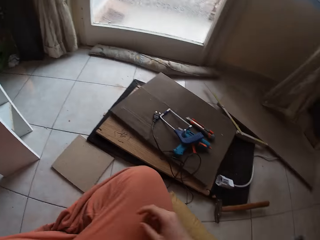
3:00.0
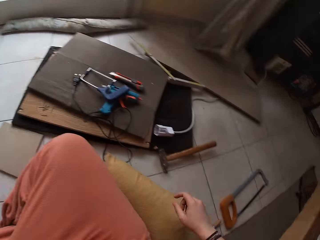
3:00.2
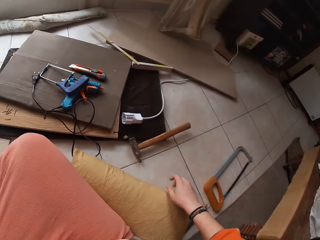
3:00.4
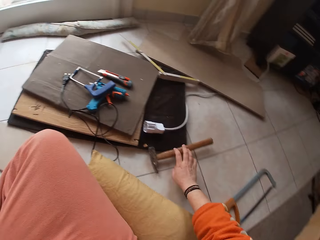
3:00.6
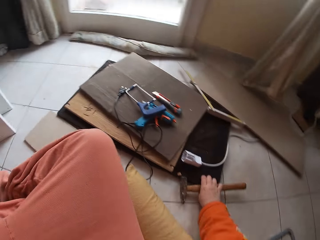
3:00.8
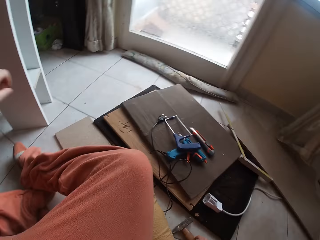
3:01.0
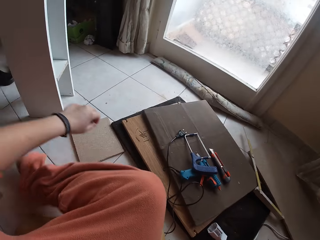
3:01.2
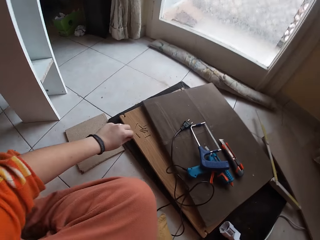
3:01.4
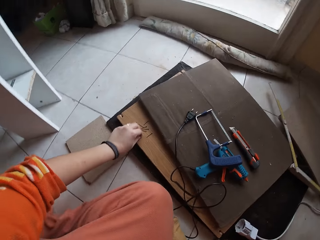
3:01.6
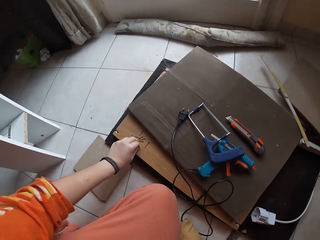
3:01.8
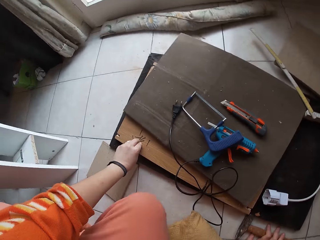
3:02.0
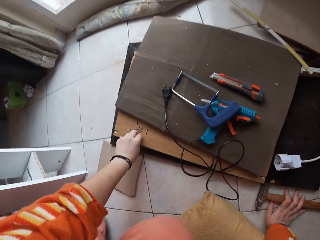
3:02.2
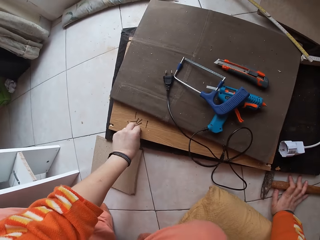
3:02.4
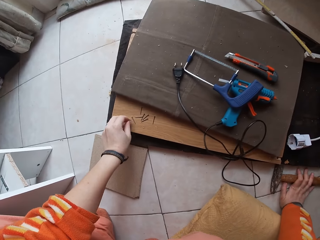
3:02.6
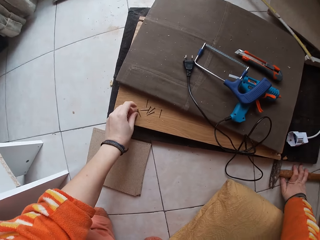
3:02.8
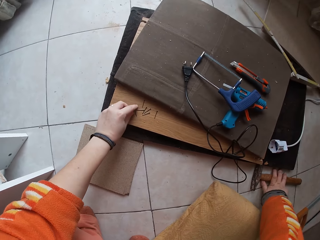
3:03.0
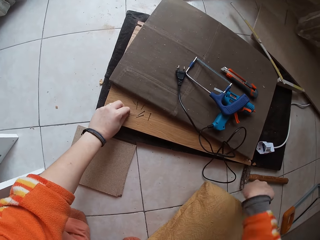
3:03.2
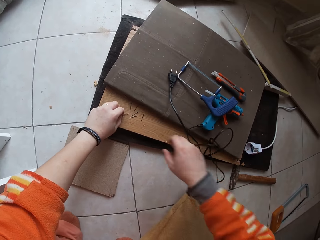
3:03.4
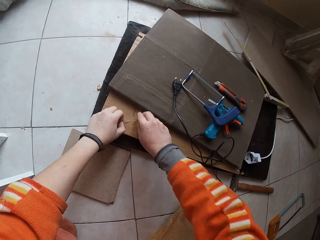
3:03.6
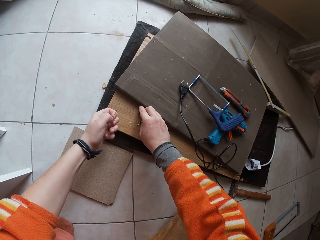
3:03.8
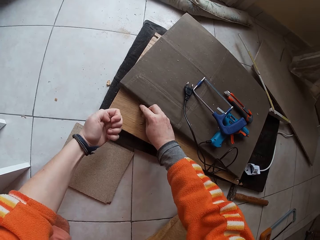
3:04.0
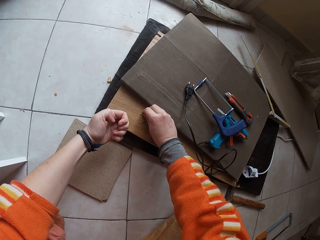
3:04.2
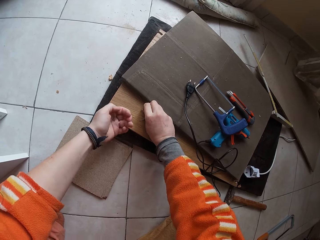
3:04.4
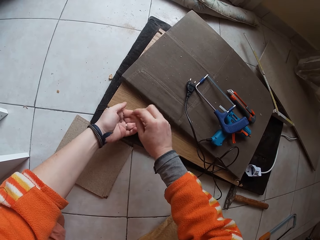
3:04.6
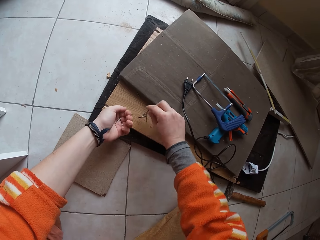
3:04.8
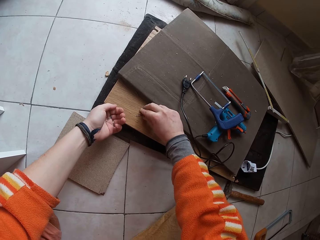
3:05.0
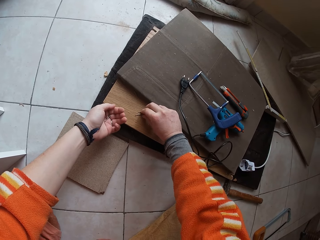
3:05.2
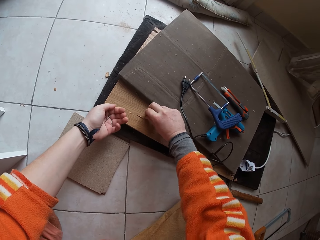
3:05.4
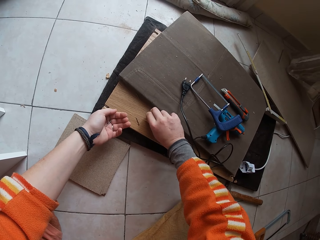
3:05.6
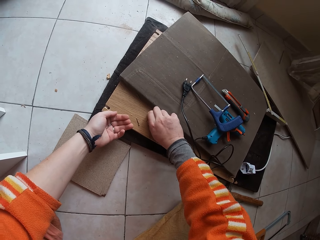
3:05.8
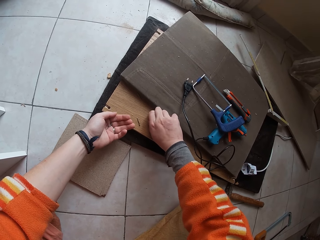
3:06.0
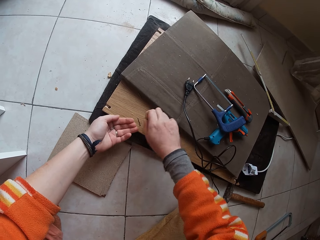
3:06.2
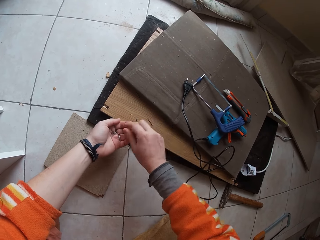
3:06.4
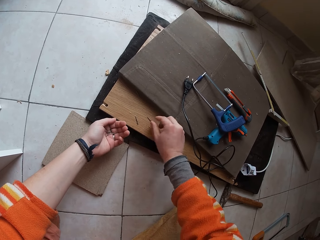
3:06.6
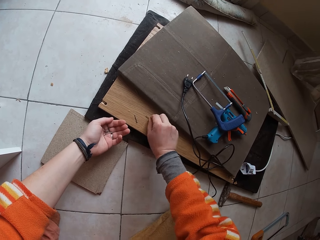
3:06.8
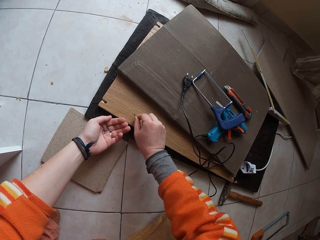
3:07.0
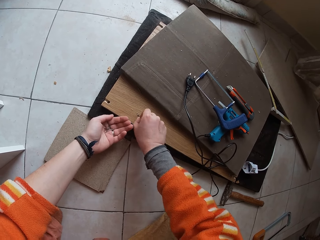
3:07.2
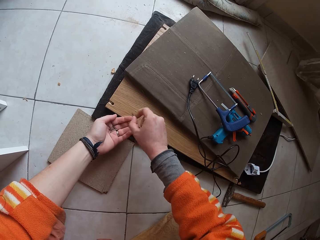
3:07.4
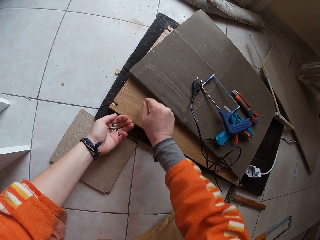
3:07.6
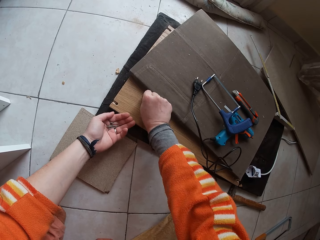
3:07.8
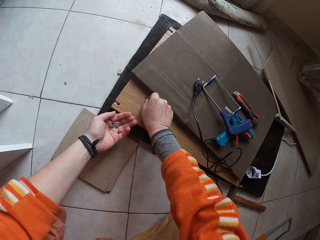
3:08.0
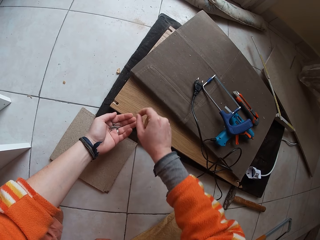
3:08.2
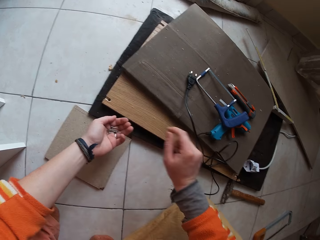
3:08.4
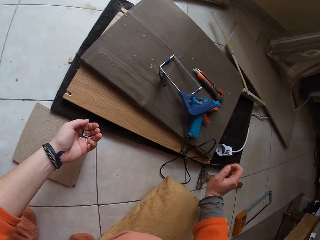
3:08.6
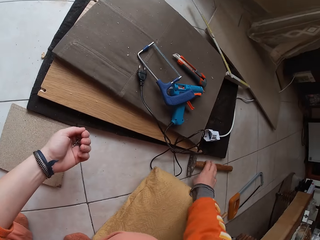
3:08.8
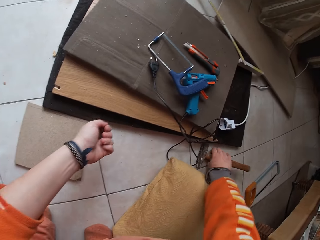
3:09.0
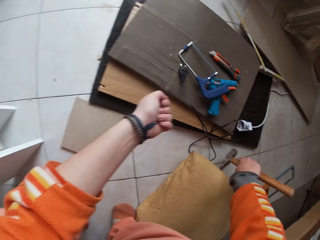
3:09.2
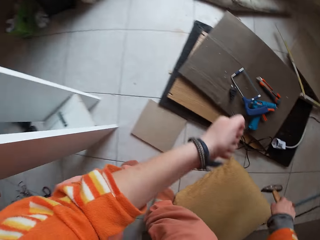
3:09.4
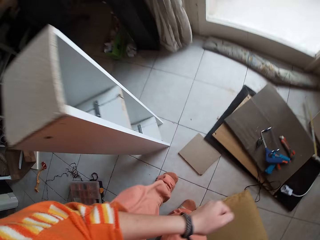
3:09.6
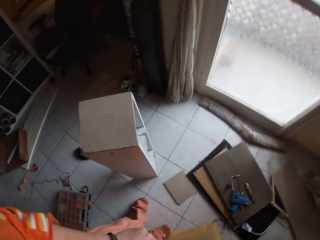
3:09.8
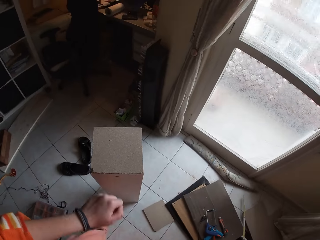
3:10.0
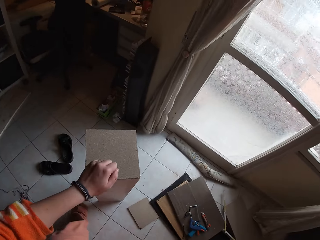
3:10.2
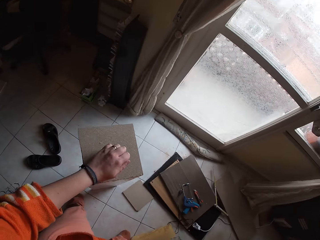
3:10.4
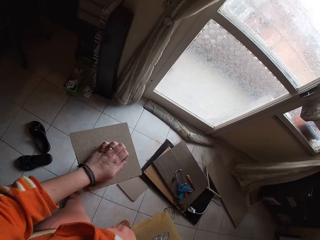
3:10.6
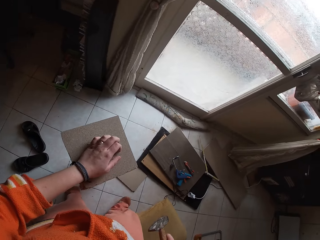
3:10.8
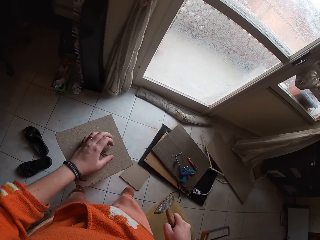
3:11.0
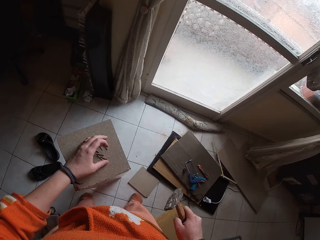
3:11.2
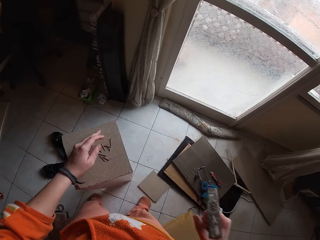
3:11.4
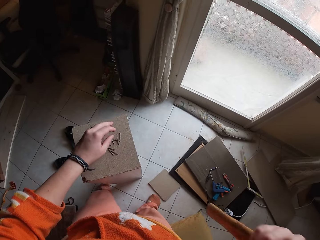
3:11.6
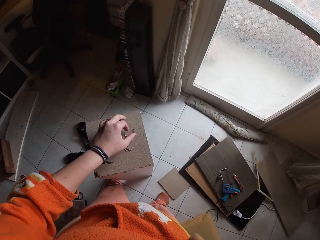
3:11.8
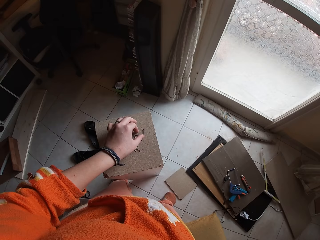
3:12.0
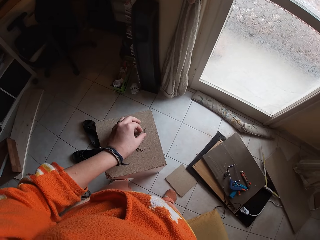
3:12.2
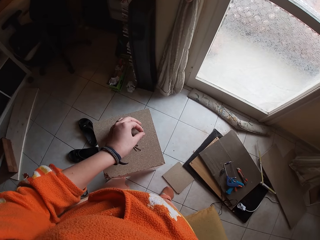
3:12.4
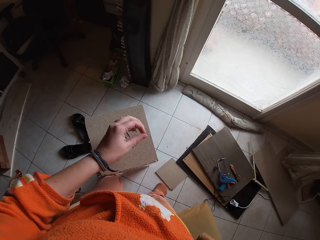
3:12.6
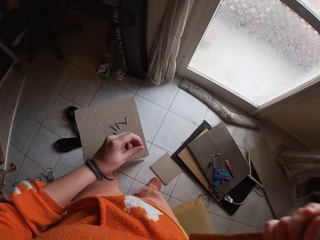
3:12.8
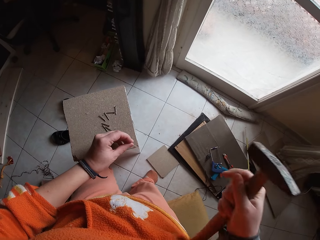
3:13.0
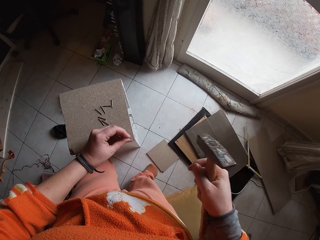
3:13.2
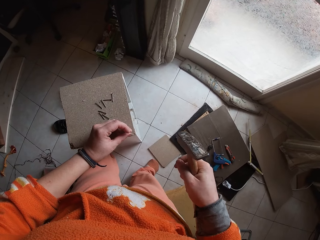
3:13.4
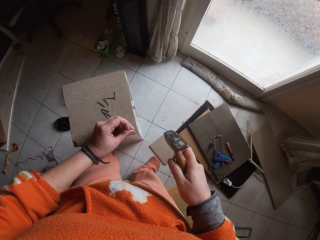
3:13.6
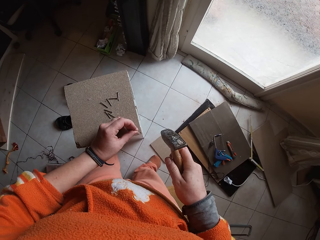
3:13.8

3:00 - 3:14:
The camera wearer picks up a hammer with her right hand. She picks up the nail with her left hand. She picks up the nail again. She picks up the nail with her right hand. She drops the nail in her left palm. She picks up the nail with her right hand. She drops the nail in her left palm. She picks up the nail with her right hand. She picks up the nail again. She drops the nails in her left palm. She picks up the nail with her right hand. She drops the nail in her left palm. She picks up the hammer with her right hand. She drops the nails in her left hand on the wooden piece. She picks up the nail with her left hand.

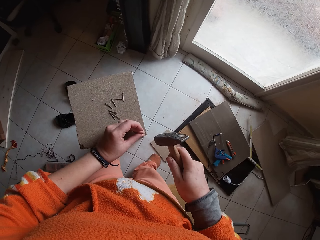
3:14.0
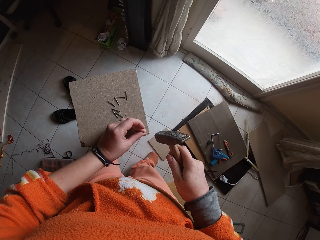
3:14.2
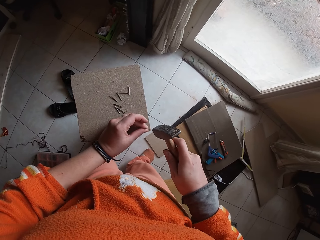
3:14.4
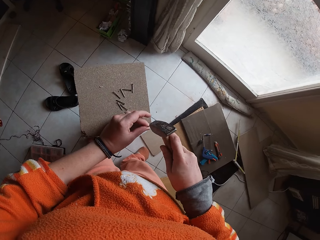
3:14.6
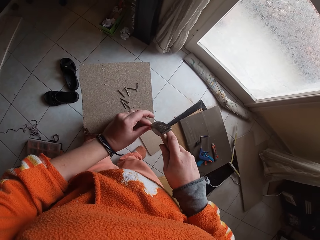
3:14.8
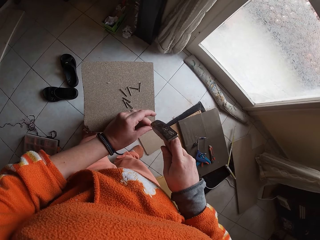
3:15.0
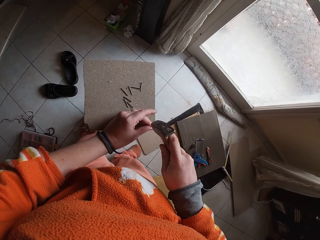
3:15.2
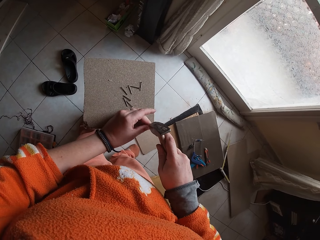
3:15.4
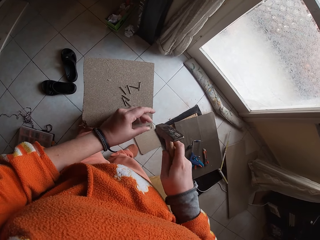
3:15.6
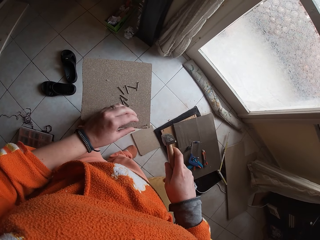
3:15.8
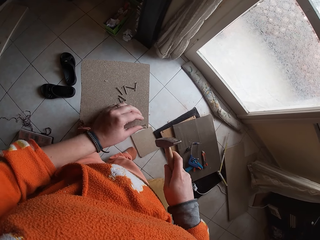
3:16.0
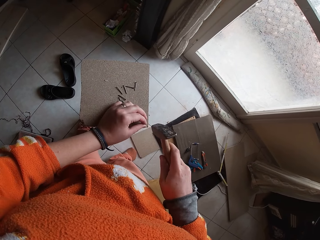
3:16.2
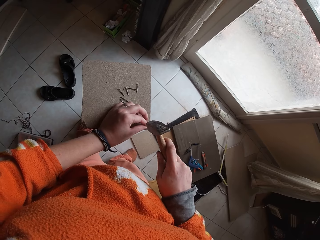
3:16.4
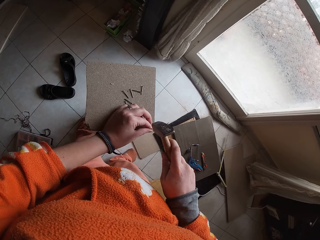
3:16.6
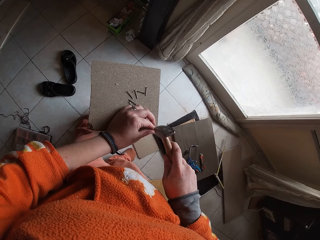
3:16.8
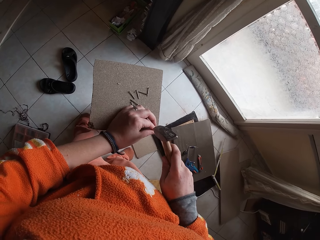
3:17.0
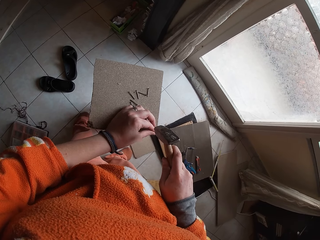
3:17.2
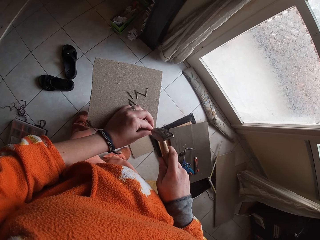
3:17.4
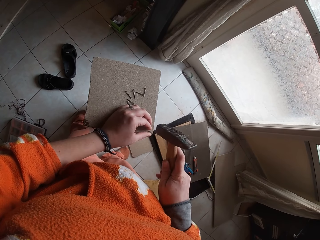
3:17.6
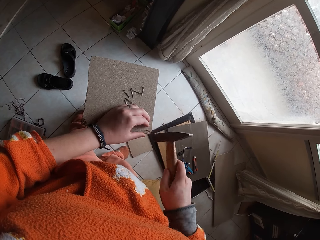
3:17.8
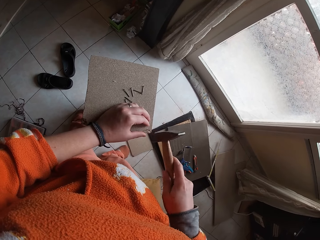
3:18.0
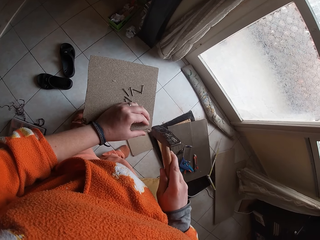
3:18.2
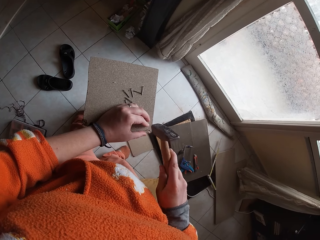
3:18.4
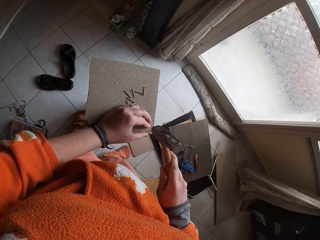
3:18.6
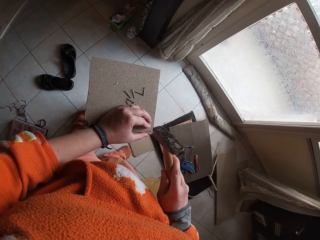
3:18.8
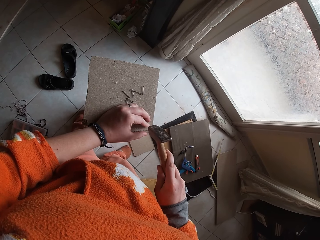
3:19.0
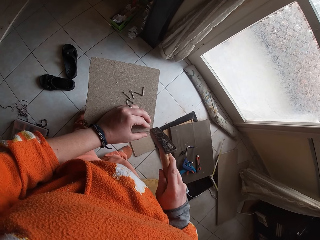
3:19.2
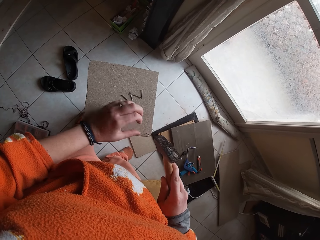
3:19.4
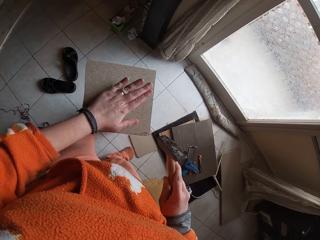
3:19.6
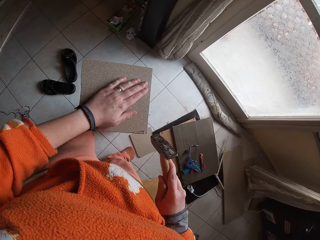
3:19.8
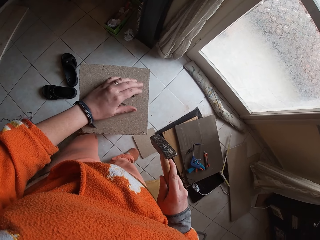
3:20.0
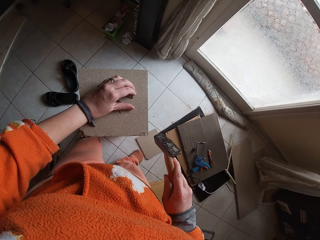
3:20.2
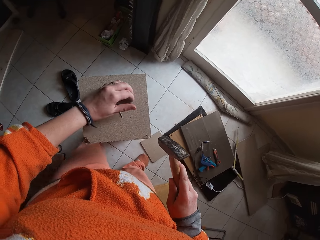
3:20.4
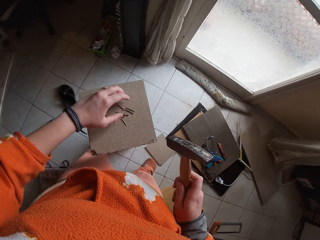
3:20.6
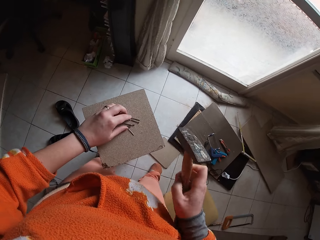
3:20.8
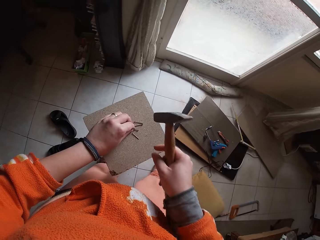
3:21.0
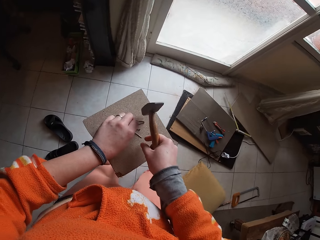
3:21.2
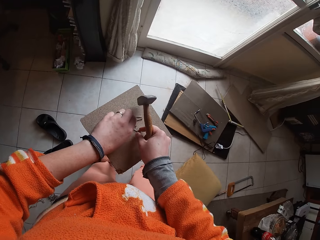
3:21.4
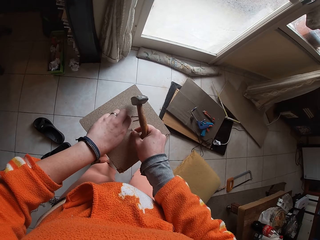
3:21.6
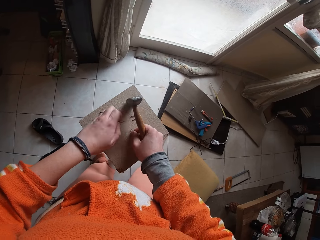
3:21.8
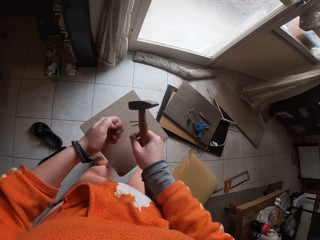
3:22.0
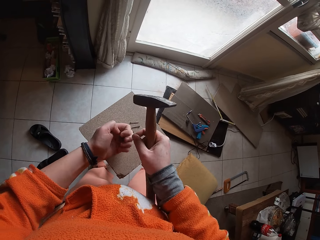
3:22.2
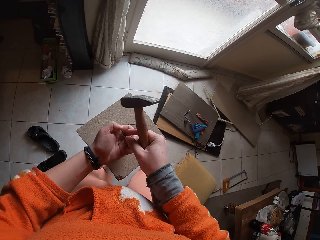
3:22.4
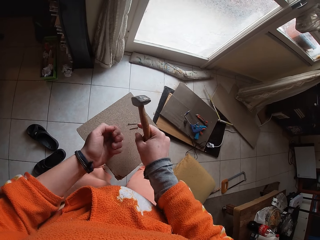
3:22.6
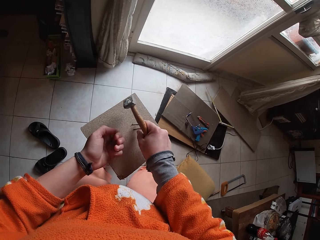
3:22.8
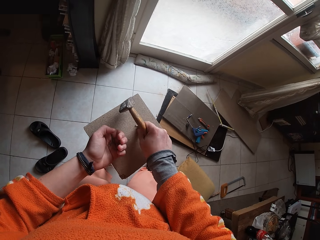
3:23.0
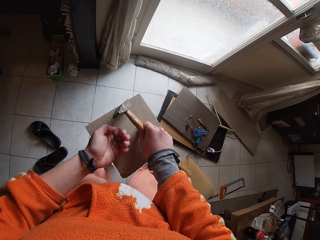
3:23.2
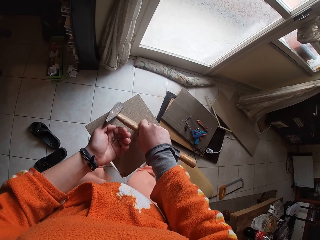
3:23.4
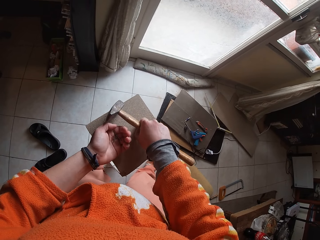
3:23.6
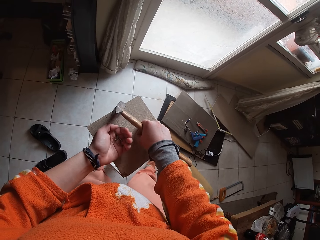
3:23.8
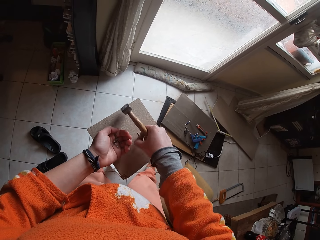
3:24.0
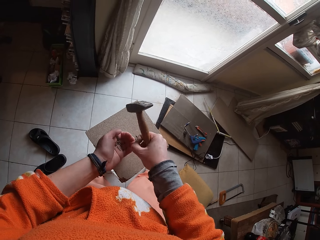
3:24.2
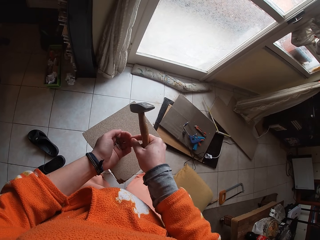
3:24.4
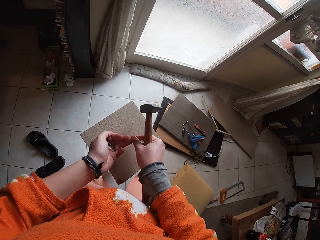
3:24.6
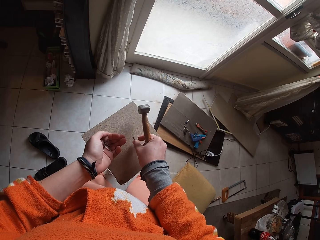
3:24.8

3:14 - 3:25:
The camera wearer hits the nail with the hammer in her right hand. She picks the nail on the wooden piece with her left hand. She picks the nail on the wooden piece with her left hand again.
